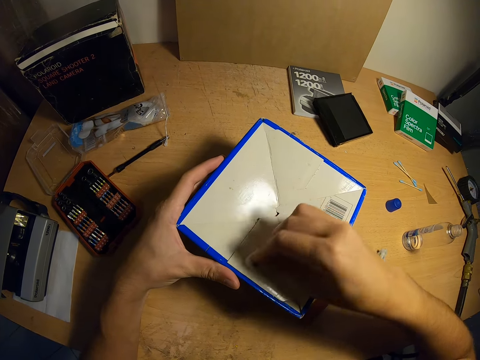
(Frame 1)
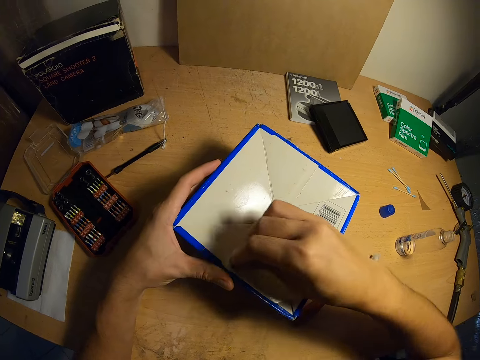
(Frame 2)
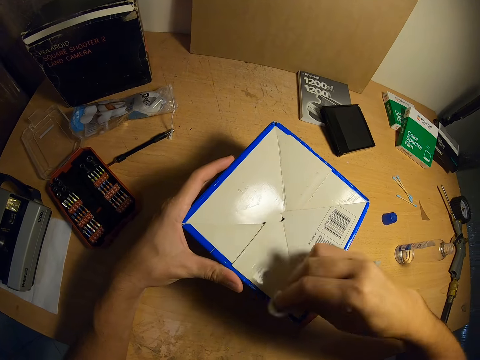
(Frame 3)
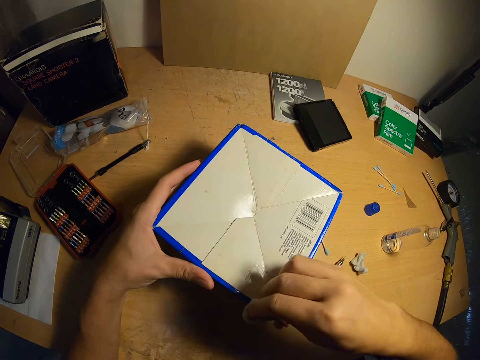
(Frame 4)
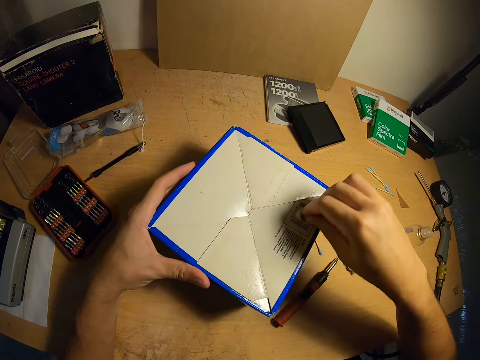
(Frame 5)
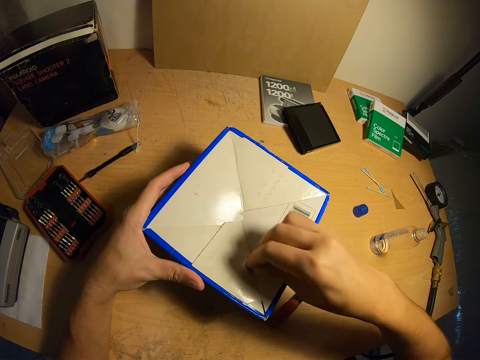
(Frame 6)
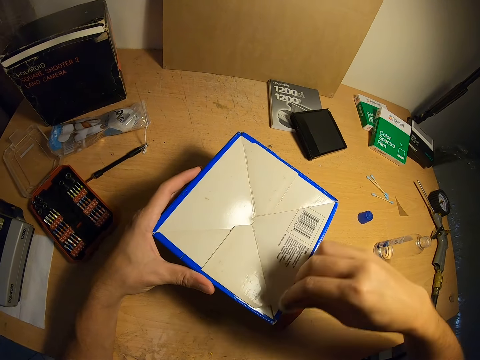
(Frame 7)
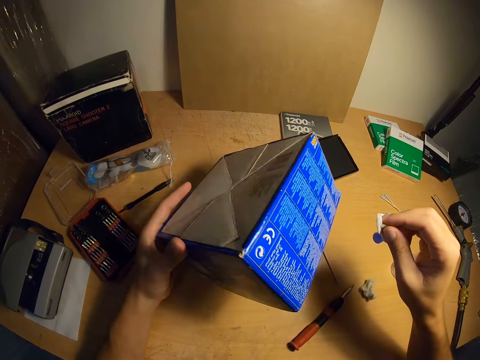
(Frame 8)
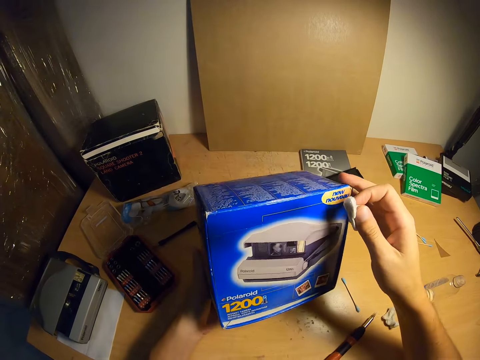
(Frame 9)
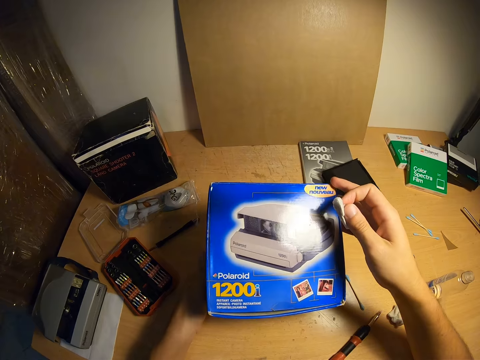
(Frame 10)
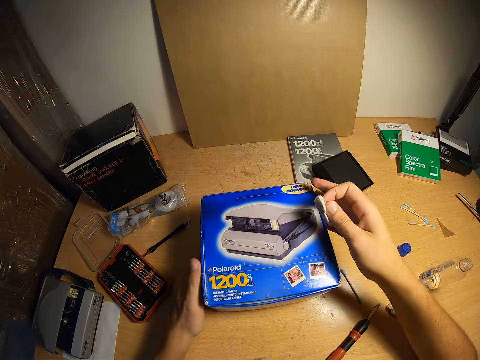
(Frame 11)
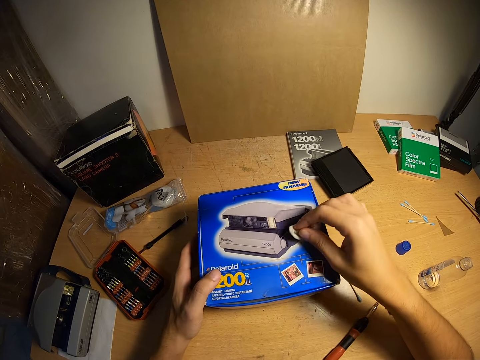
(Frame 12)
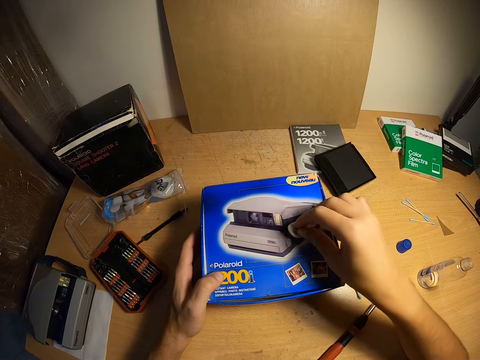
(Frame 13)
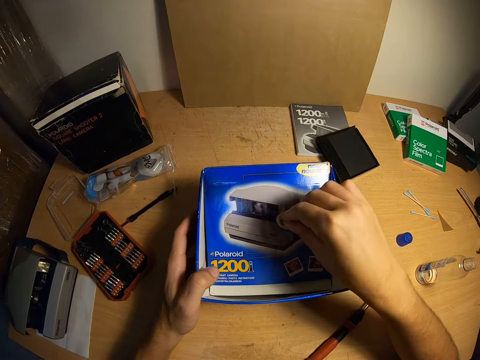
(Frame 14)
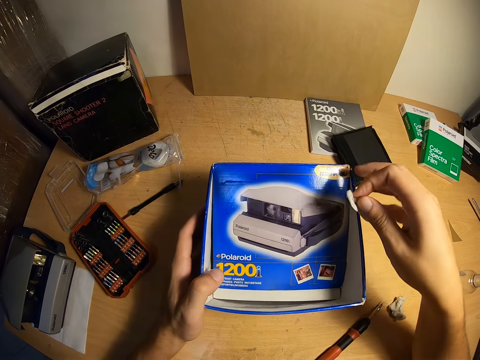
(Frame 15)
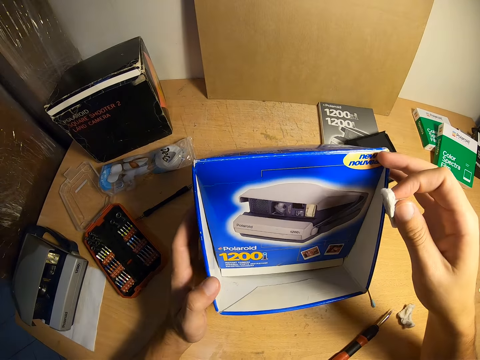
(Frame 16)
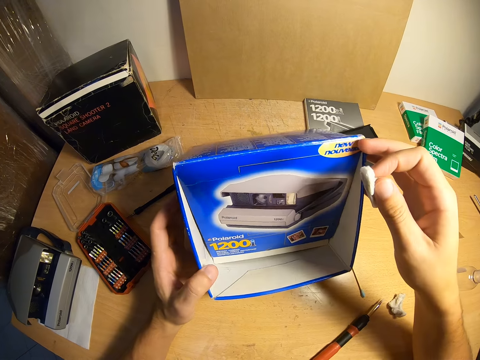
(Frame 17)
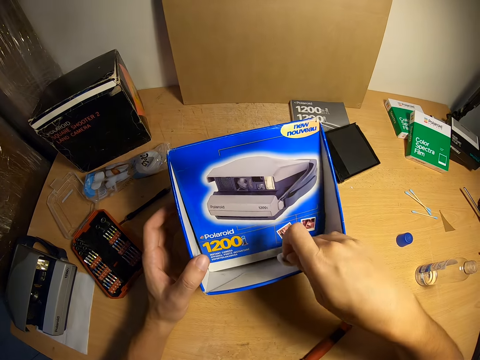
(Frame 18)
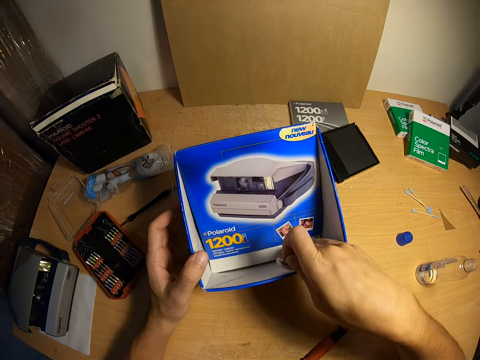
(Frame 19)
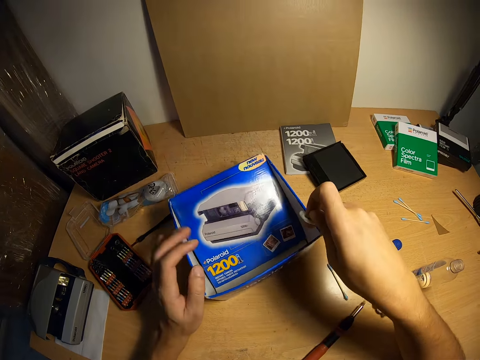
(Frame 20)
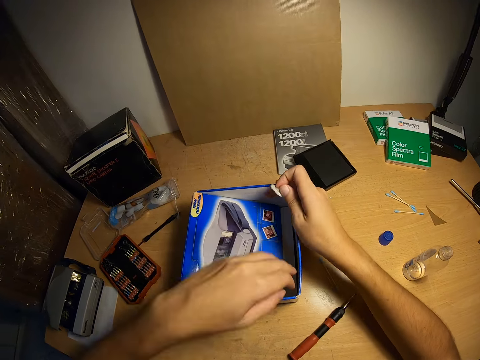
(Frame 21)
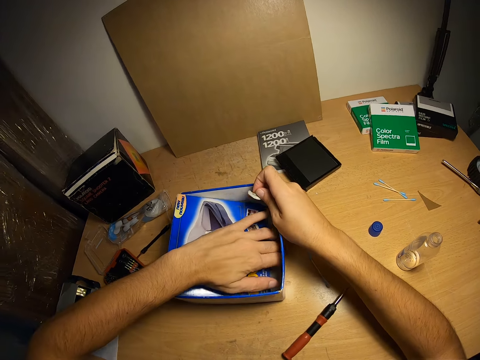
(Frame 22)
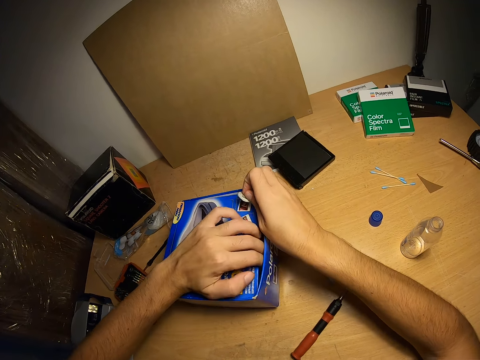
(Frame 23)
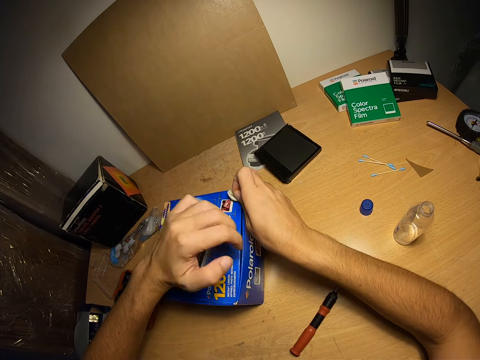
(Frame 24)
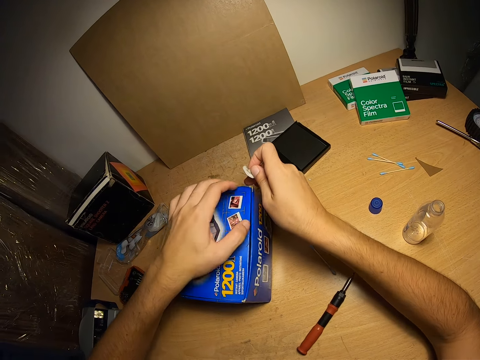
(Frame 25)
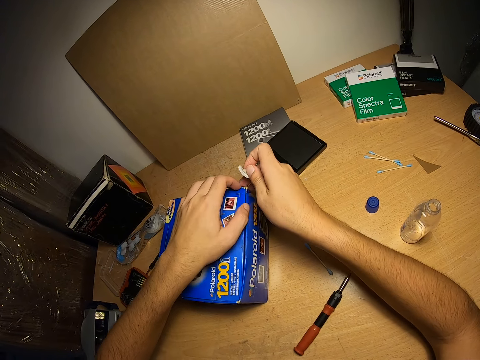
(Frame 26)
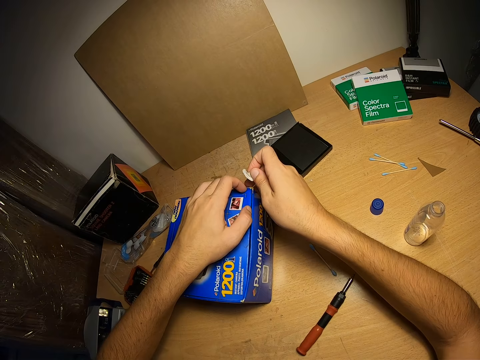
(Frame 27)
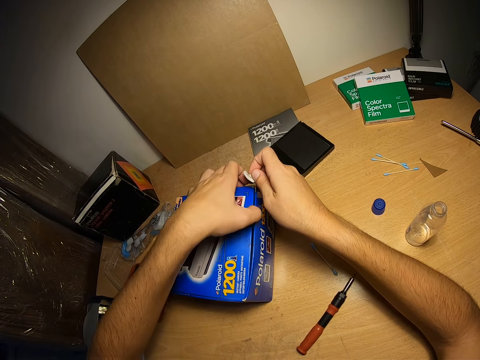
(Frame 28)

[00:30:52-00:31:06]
The camera wearer raises the box up with his left hand. He turns the box. He drops the box on the table. He cleans the top of the box with the cotton wool in his right hand. He pushes the top of the box inside the box. He turns the box. He raises the box up. He drops the box on the table. He tries to remove the top of the box. He turns the box. He adjusts the top of the box. He removes the top of the box.

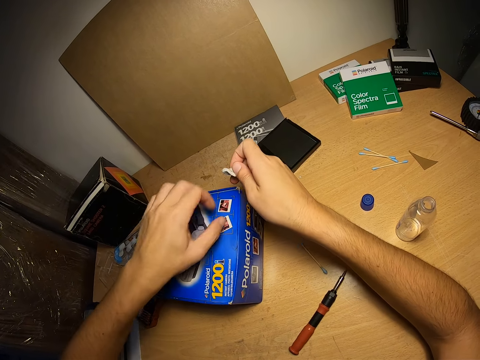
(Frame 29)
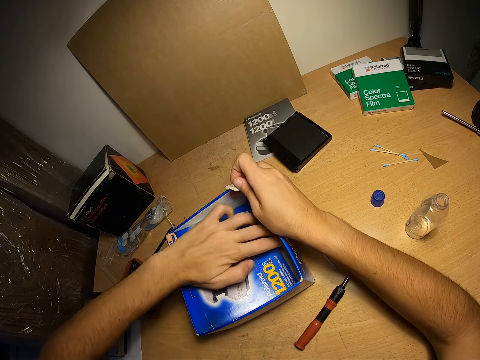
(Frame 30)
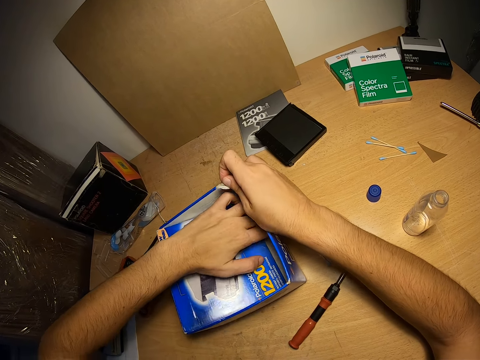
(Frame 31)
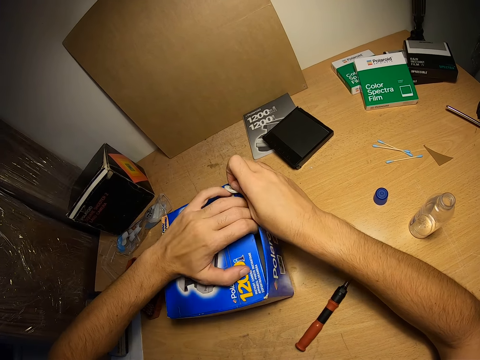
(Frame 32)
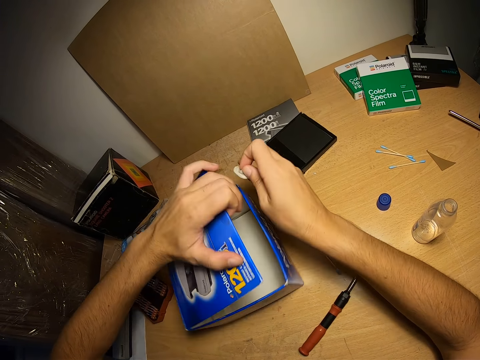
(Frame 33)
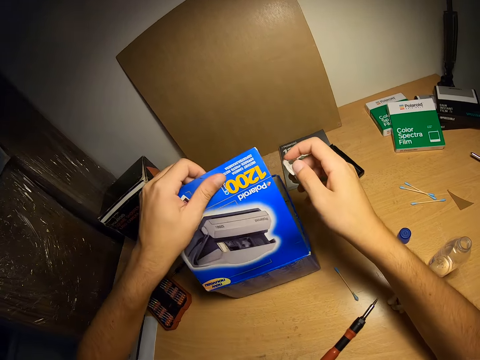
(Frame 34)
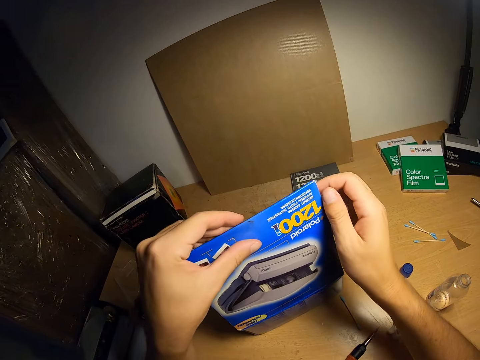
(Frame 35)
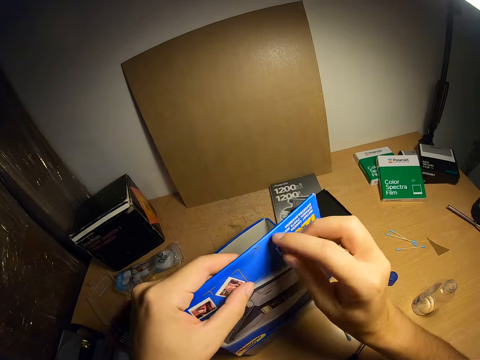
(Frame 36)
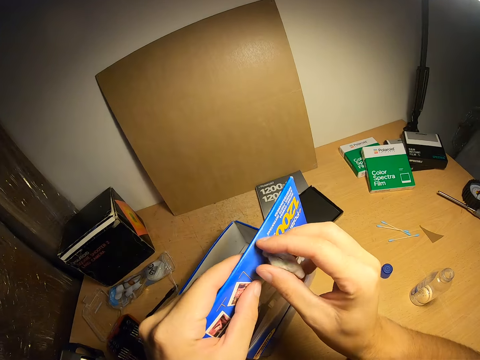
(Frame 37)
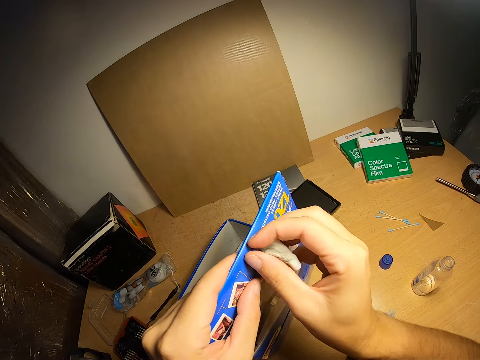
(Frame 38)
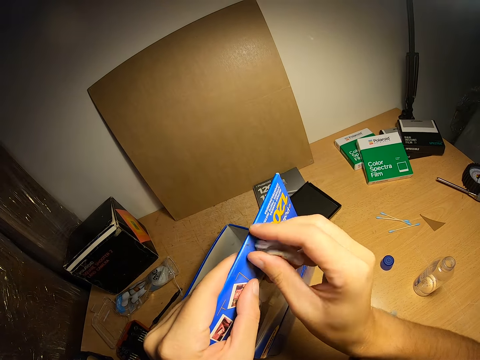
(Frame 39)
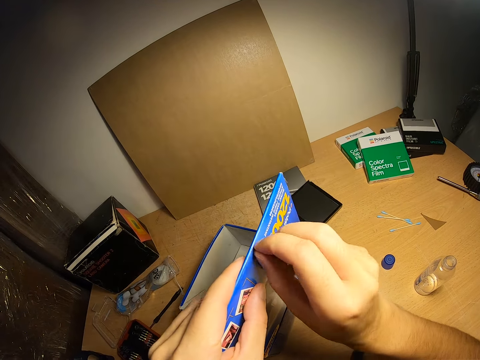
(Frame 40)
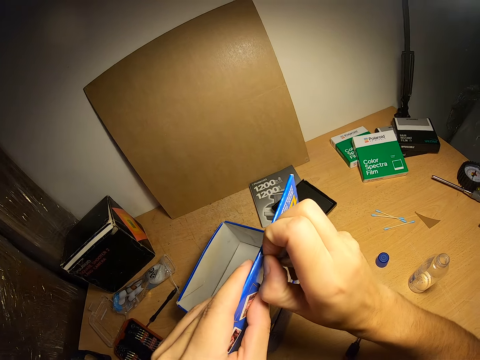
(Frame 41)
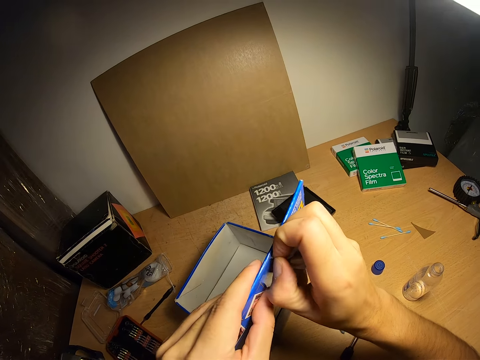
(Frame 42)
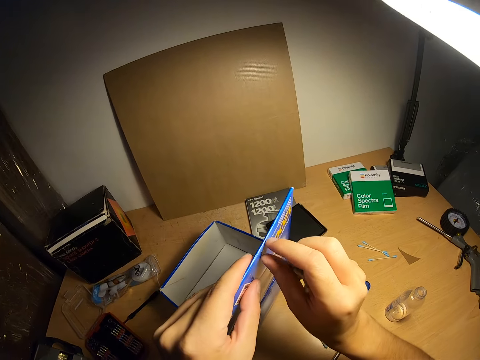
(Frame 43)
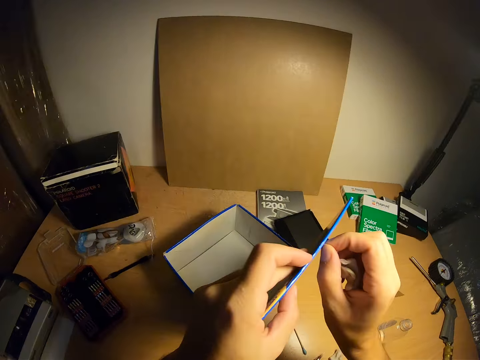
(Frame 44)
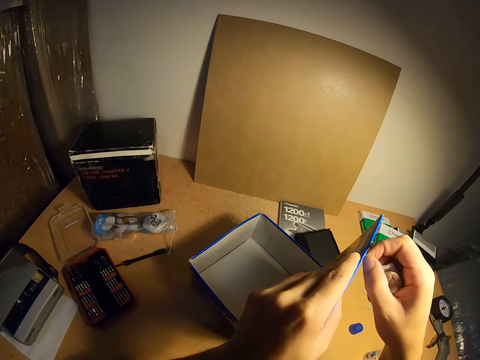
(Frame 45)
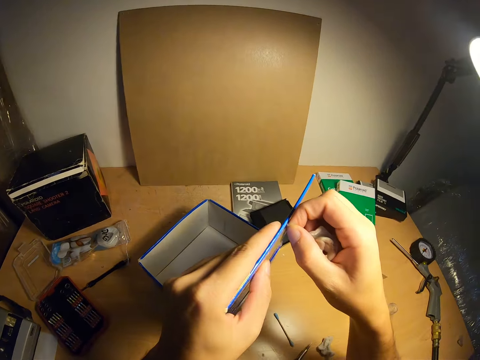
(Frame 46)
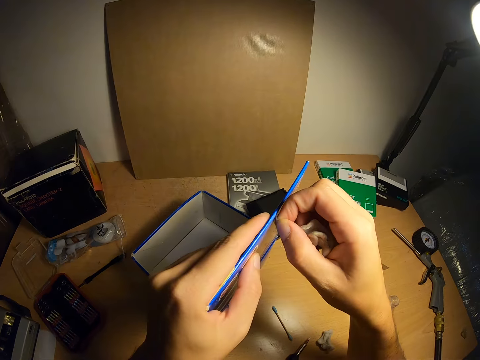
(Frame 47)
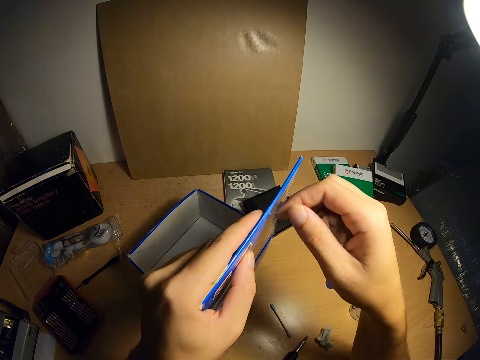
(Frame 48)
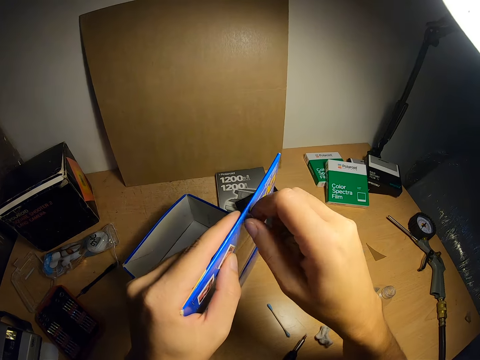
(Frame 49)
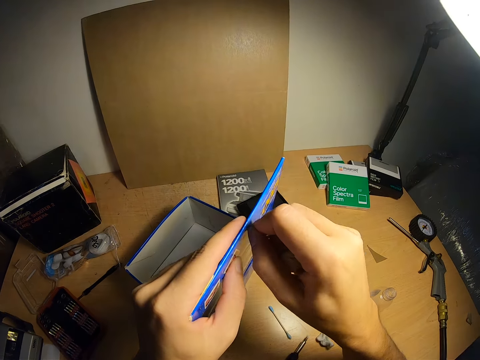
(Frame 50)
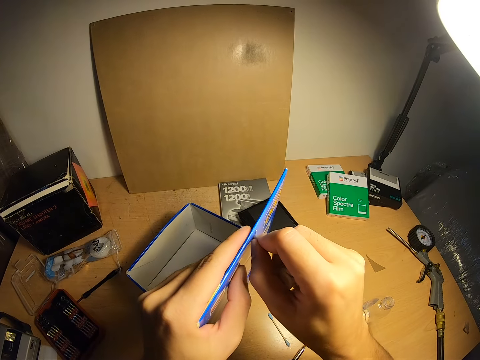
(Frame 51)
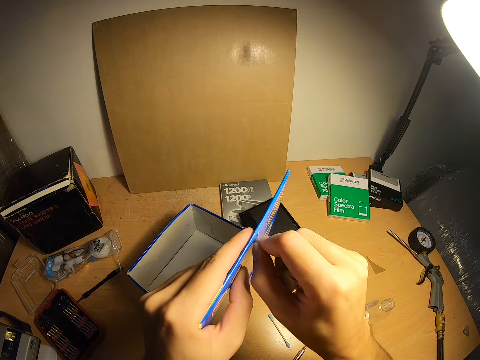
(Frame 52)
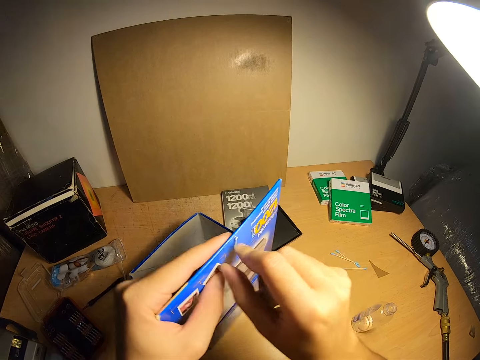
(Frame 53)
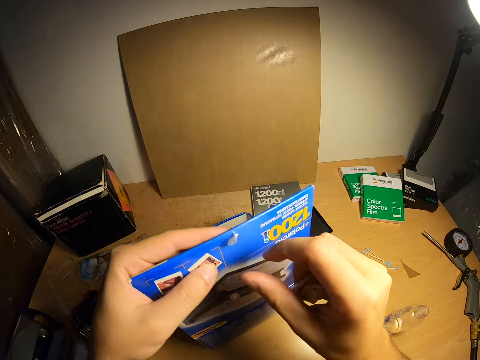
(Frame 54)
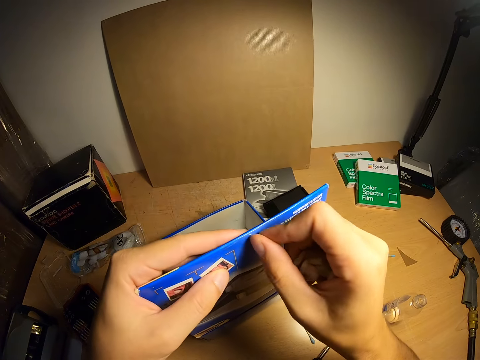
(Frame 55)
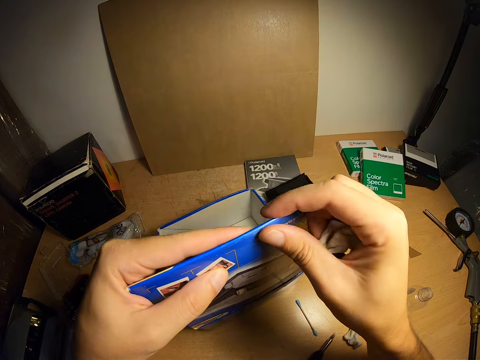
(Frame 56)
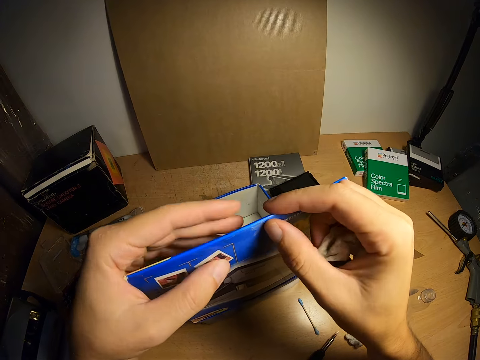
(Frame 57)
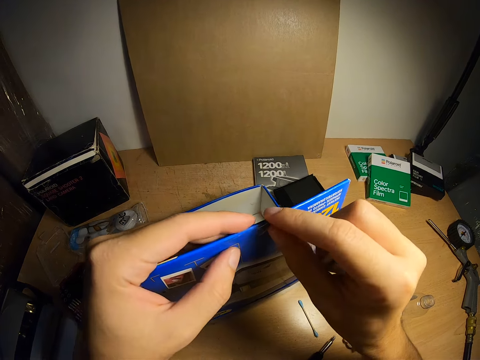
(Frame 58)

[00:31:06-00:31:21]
The camera wearer pushes the top of the box inside the box. They open the top of the box. They remove the top of the box. They turn the box. They peel off a nylon or sellotape on the cover of the box. They paste the nylon back on the box. They remove the sellotape from the box.
